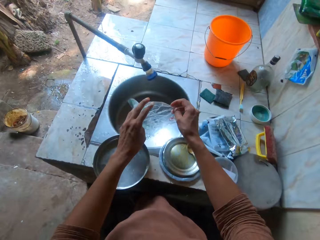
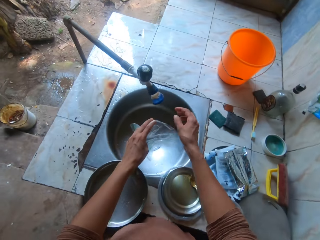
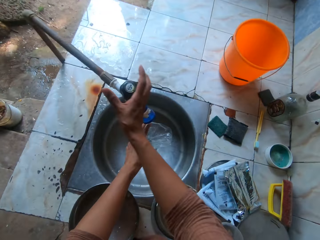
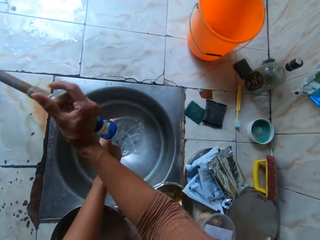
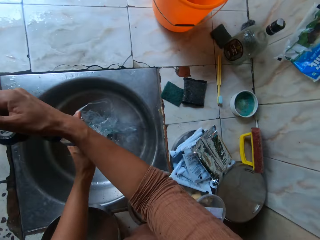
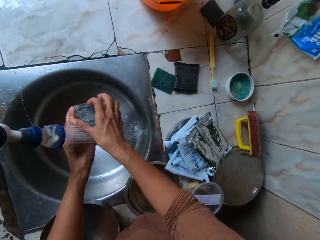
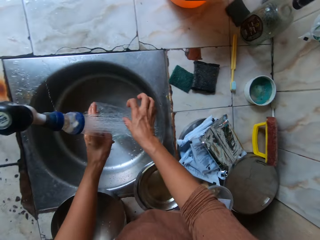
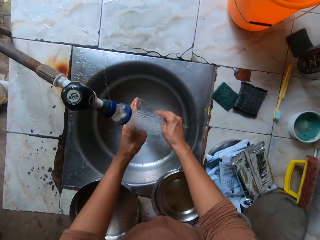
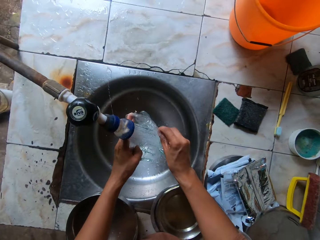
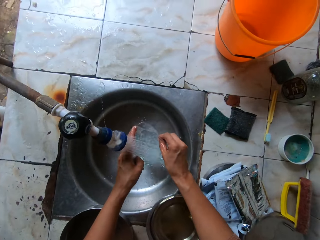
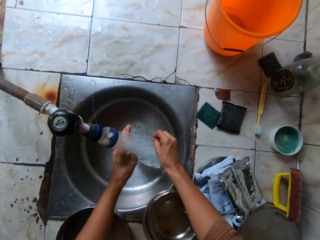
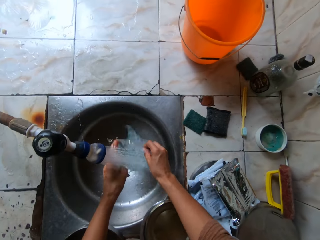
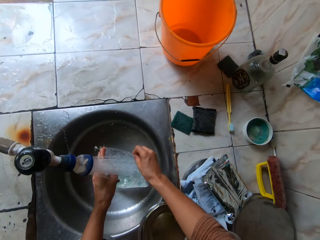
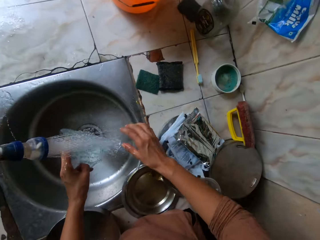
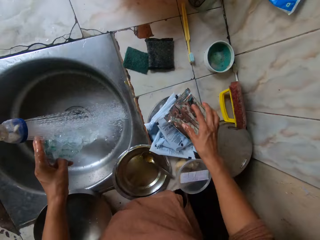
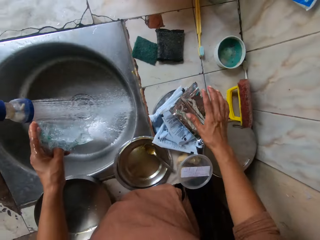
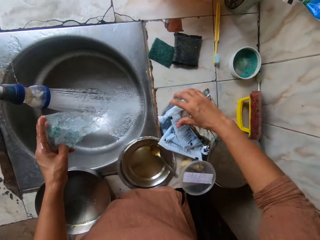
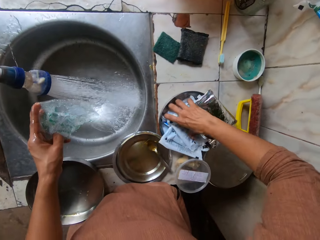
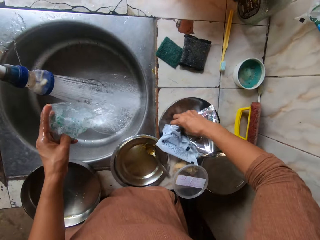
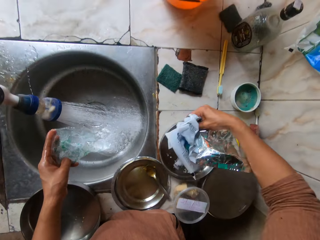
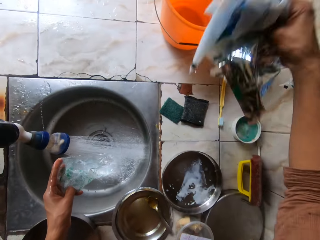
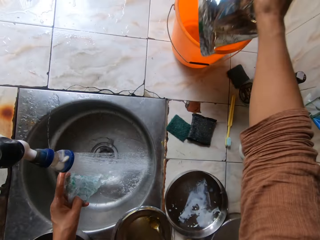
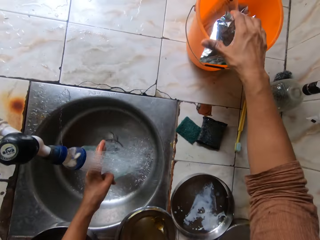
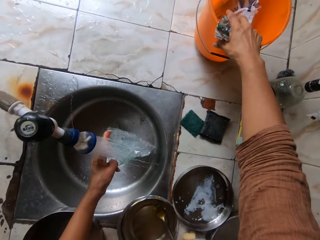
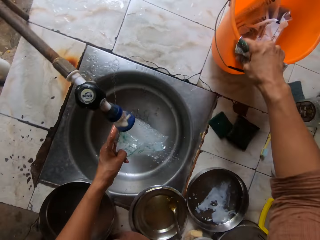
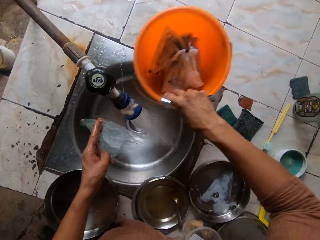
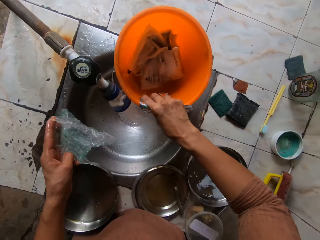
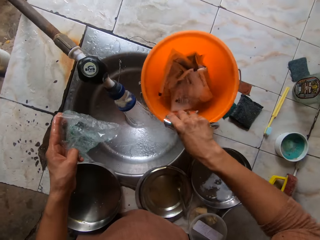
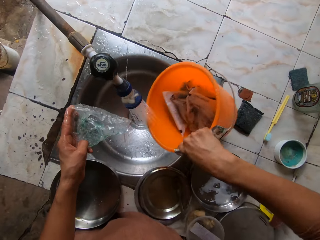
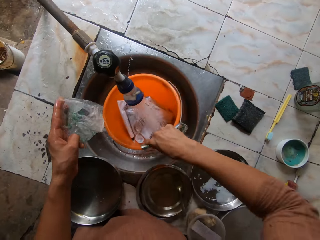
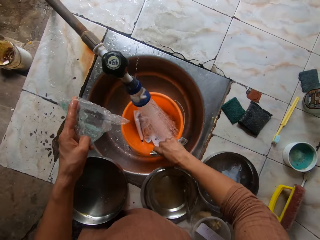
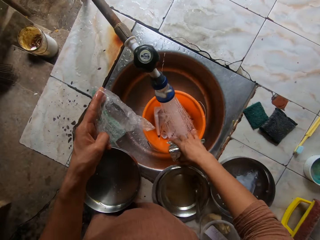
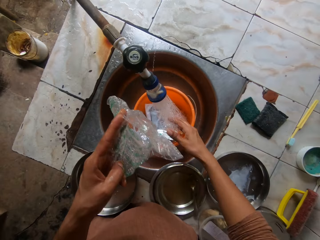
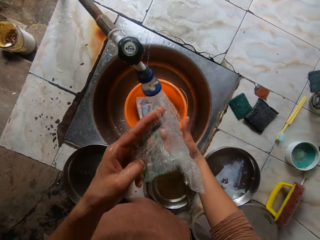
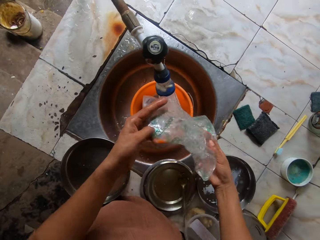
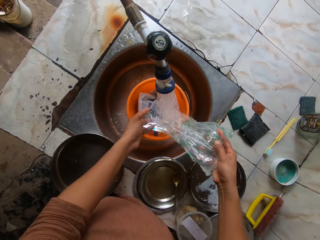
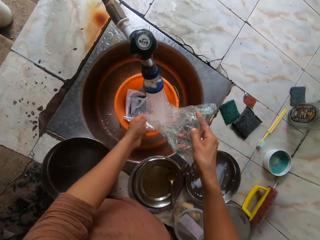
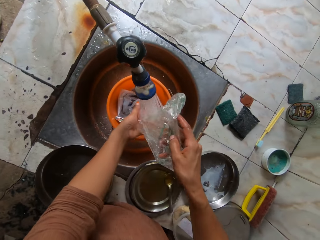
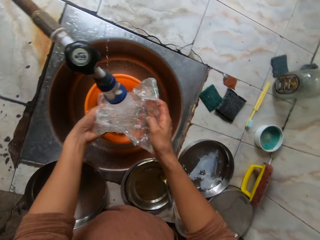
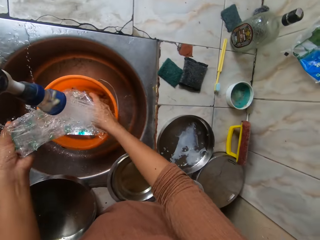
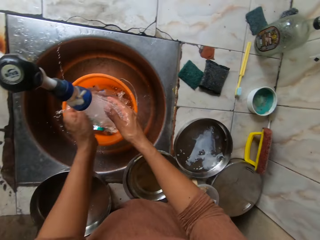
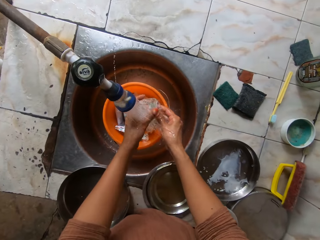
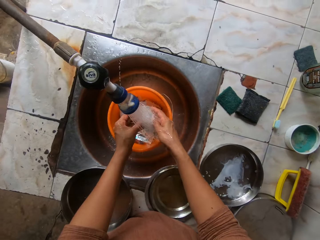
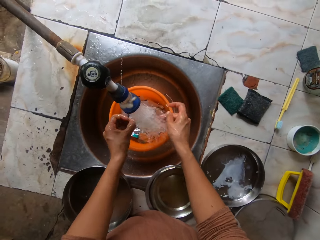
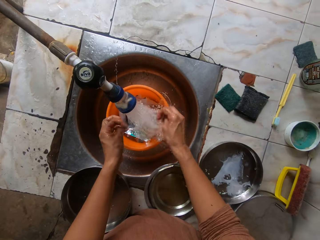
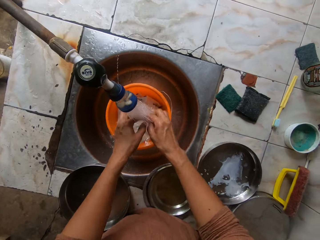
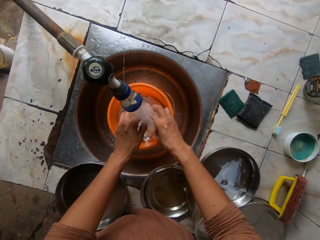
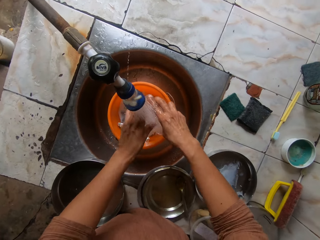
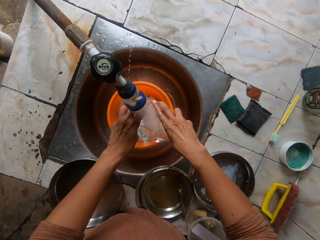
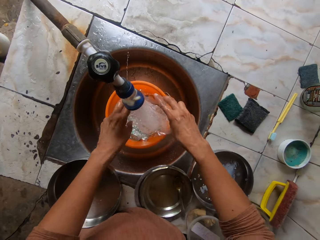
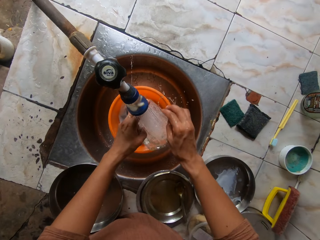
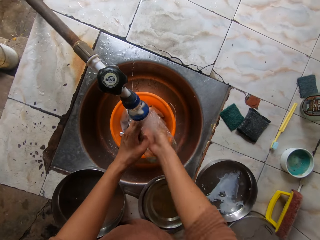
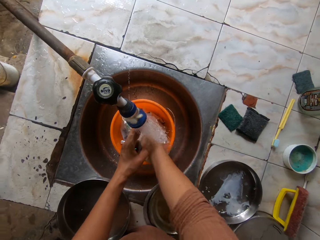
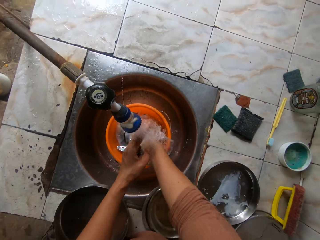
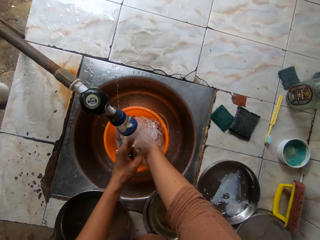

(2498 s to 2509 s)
The camera wearer opens a tap on a sink with her right hand. She fetches water from the tap with the bag of sugar in both hands. She shakes the bag of sugar with both hands. She washes the paper. She holds the bag of sugar with her left hand. She picks a sachet and a napkin from a plate with her right hand. She drops the sachet and the napkin in a bucket with her right hand. She picks the bucket from a countertop with her right hand. She fetches water from the tap with the bucket in her right hand. She drops the bucket in the sink with her right hand. She pours the water from the bag of sugar in the bucket with both hands. She rinses the bag of sugar under the tap with both hands.

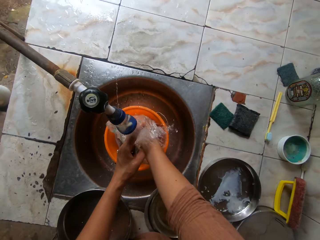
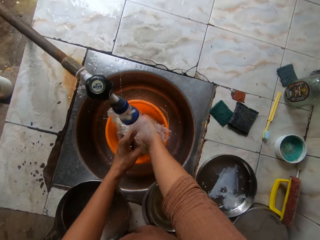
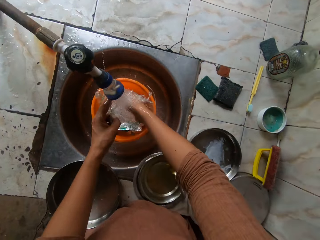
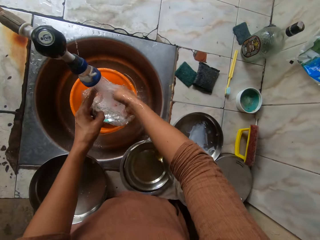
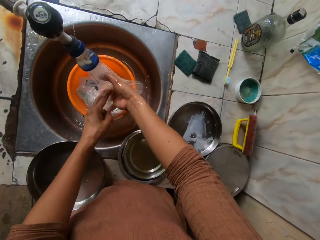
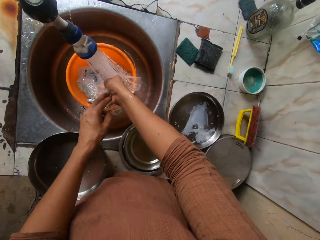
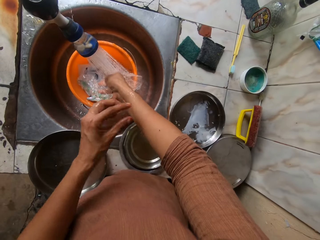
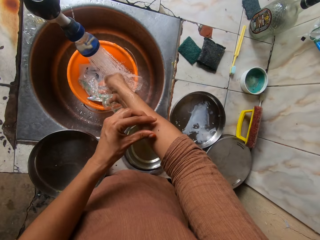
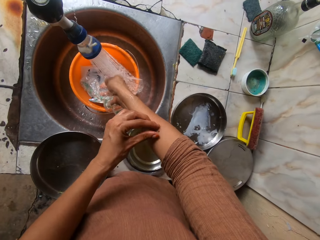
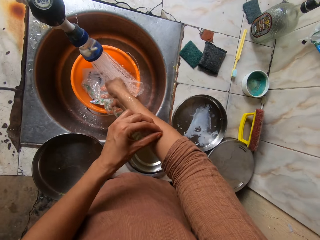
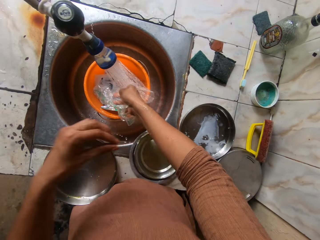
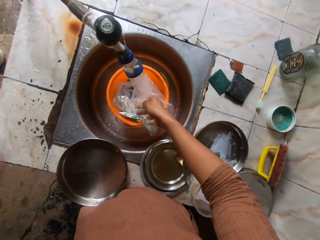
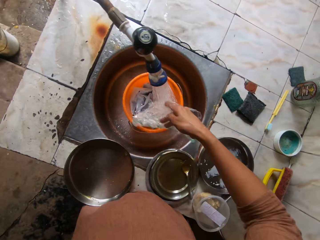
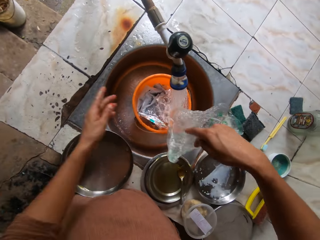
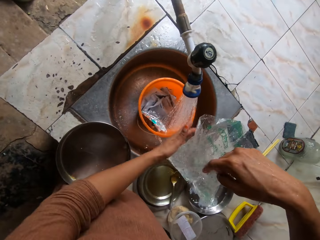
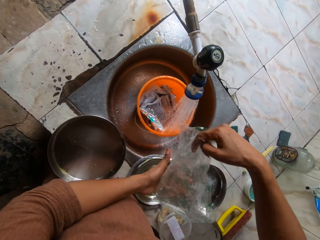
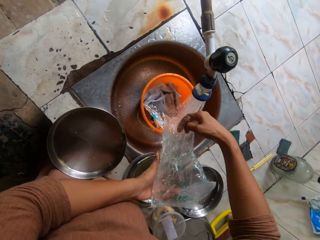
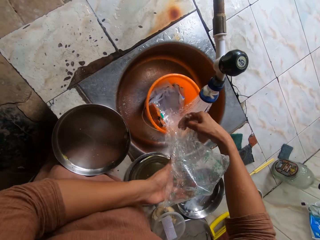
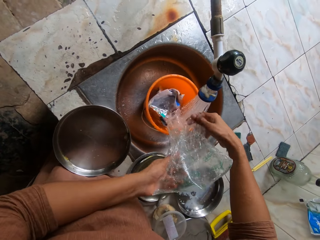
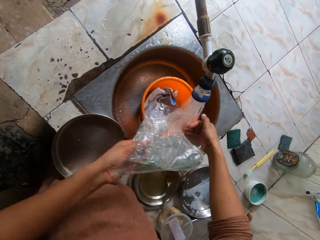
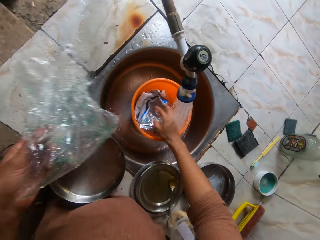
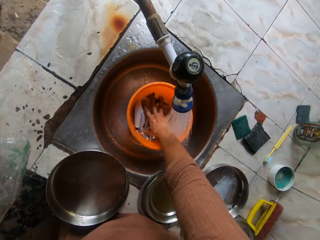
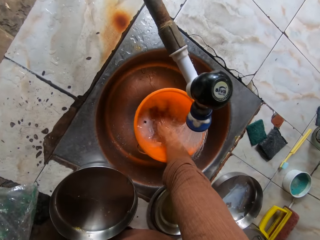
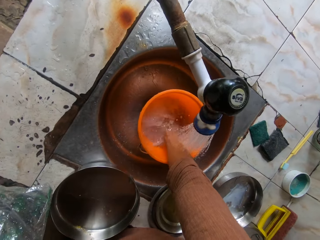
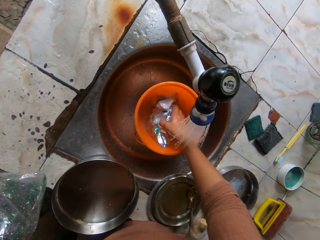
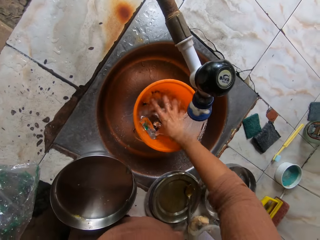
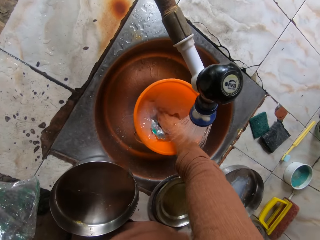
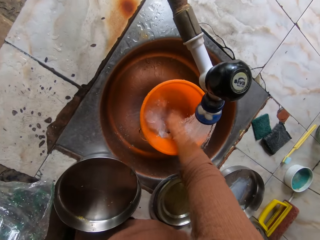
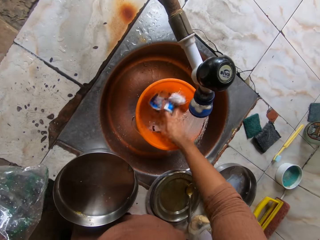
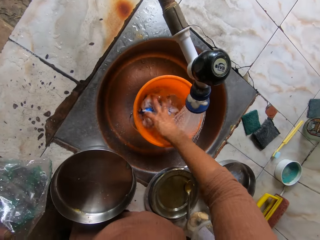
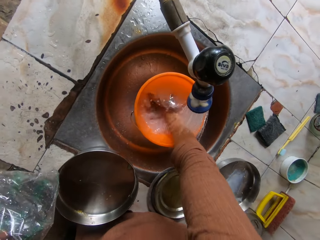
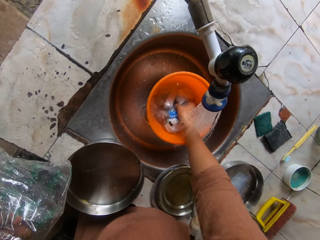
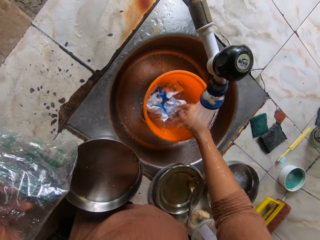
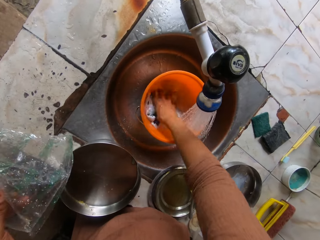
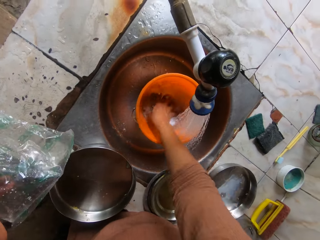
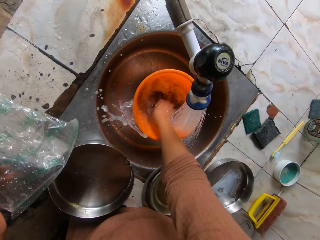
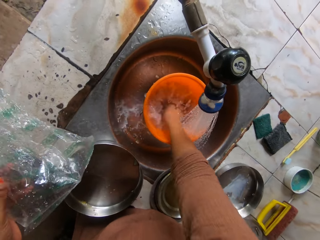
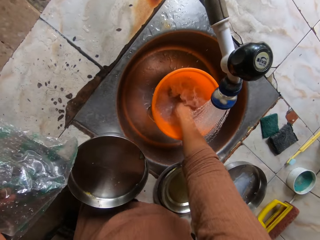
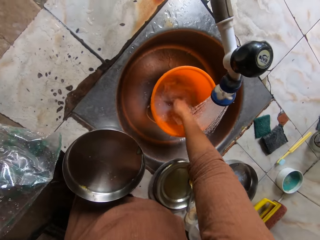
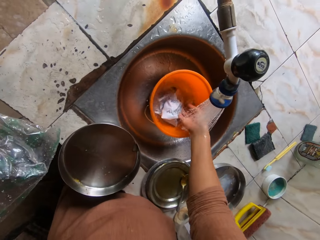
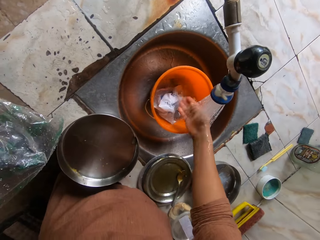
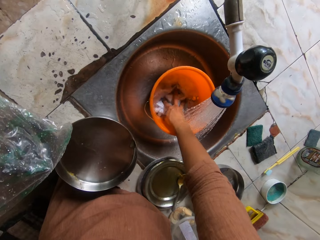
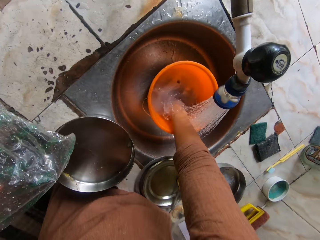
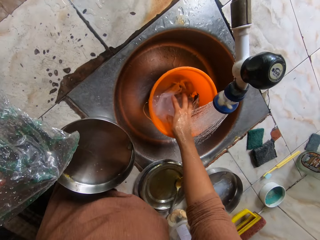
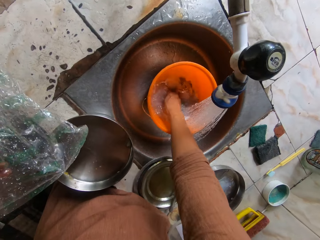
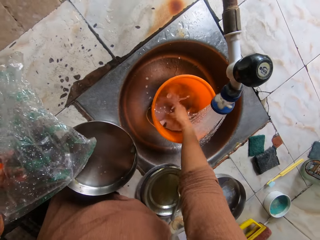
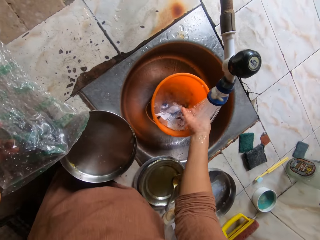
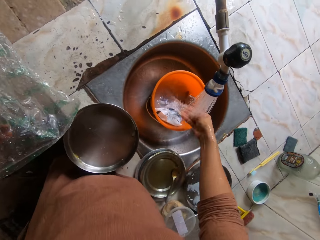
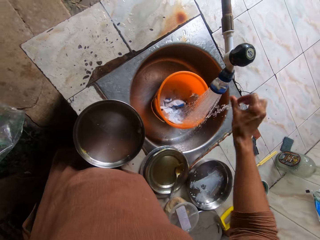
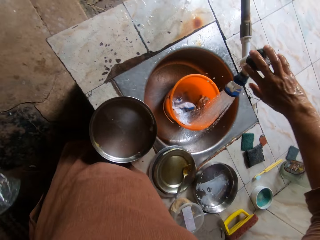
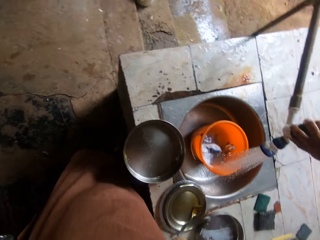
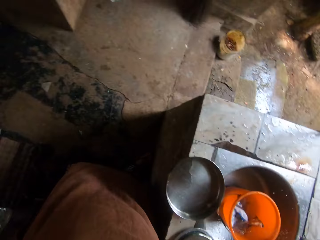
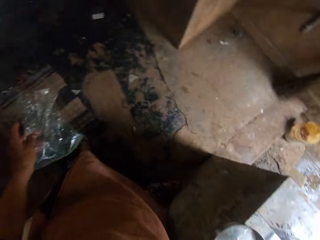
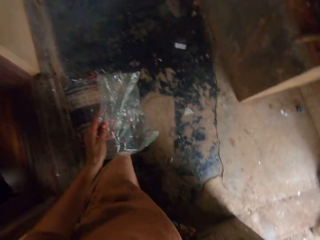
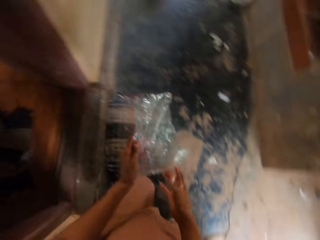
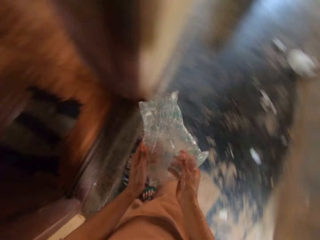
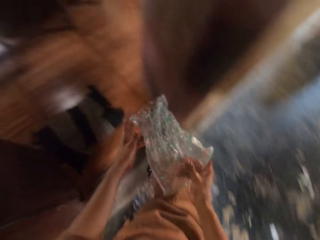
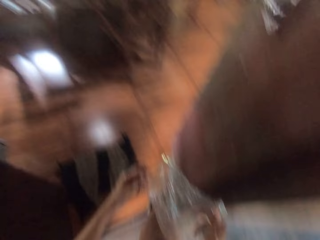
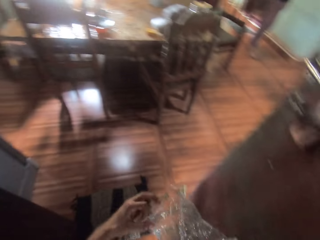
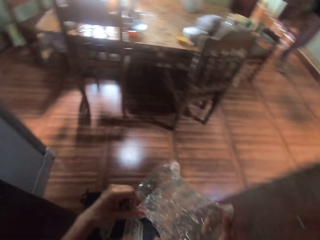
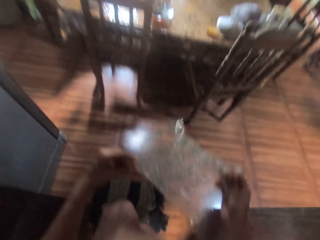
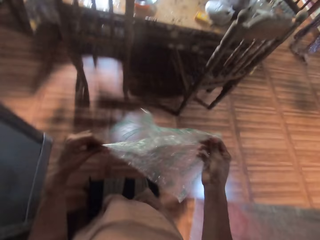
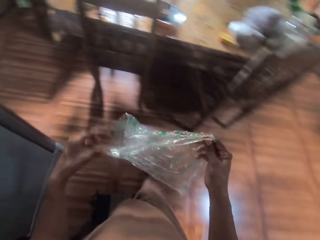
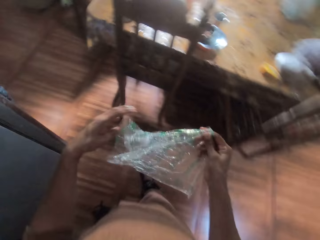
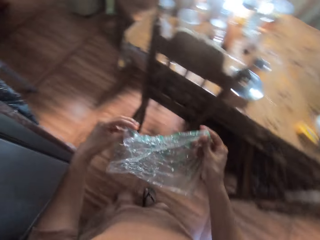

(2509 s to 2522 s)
The camera wearer holds the bag of sugar with her right hand. She picks dirt from her right hand with her left hand. She throws the dirt on the ground with her left hand. She pours the water in the bag of sugar in the bucket with both hands. She holds the bag of sugar with her left hand. She rinses the sachet and the napkin in the bucket with her right hand. She rinses the right hand with water. She closes the tap on the sink with her right hand. She walks indoors to the kitchen. She holds the bag of sugar with both hands. She stretches the paper with both hands.
